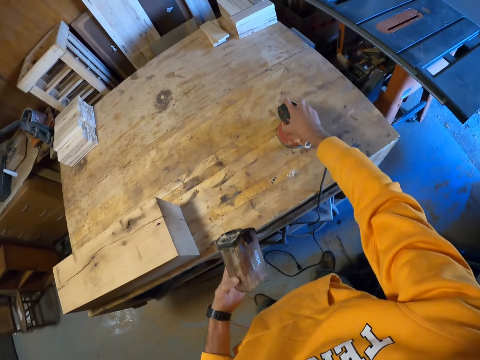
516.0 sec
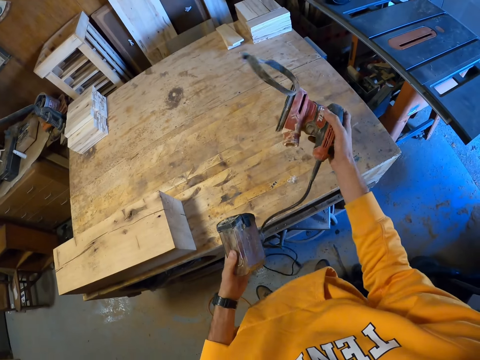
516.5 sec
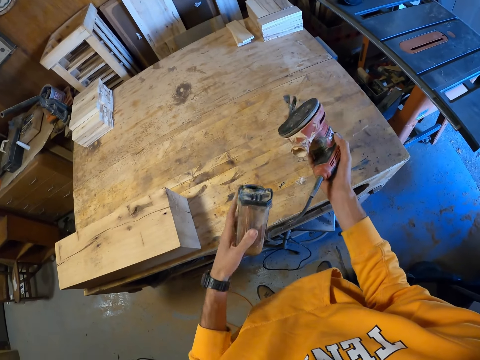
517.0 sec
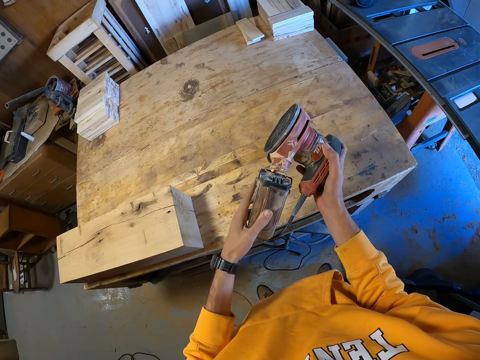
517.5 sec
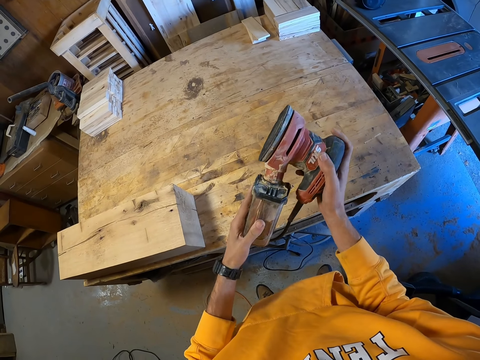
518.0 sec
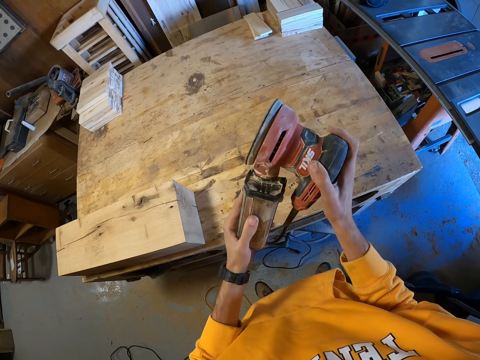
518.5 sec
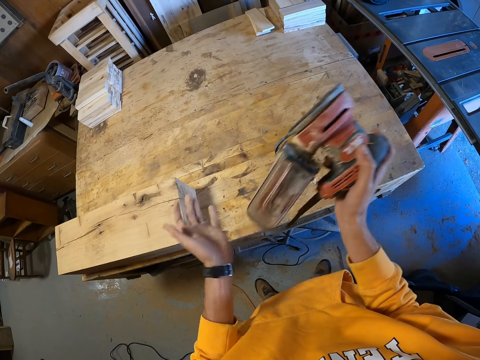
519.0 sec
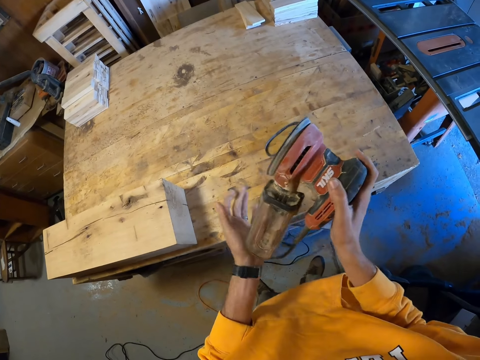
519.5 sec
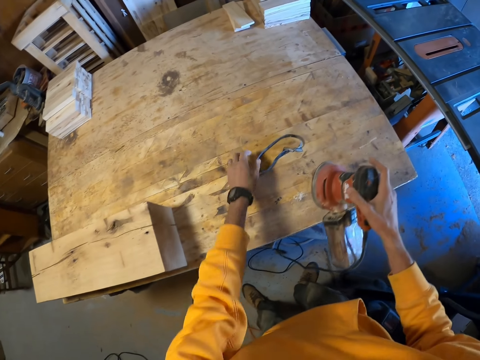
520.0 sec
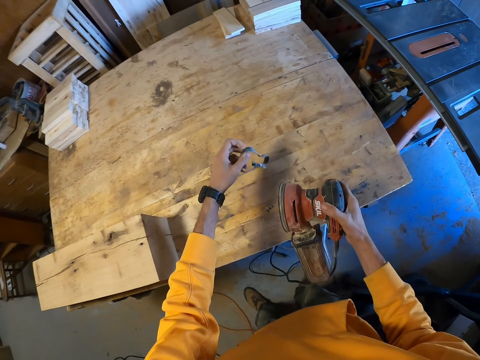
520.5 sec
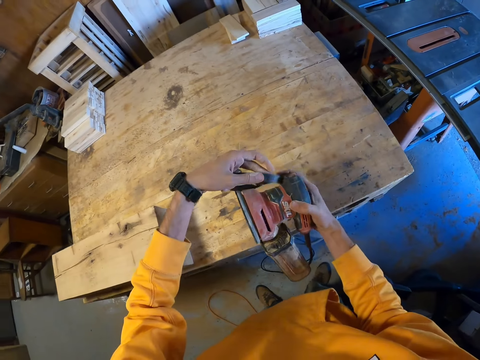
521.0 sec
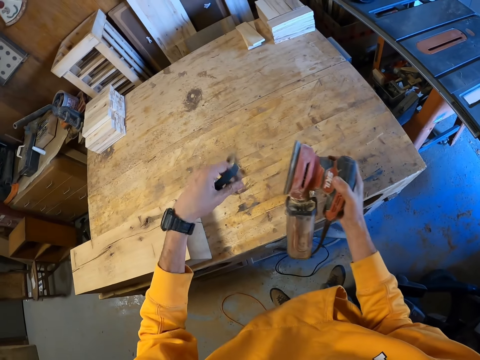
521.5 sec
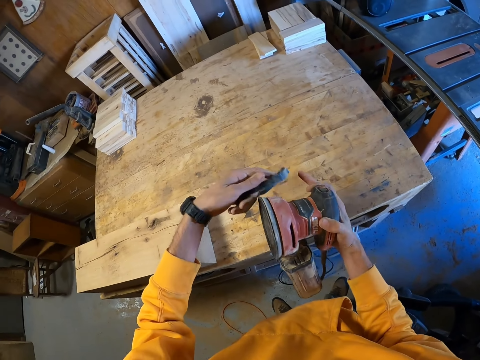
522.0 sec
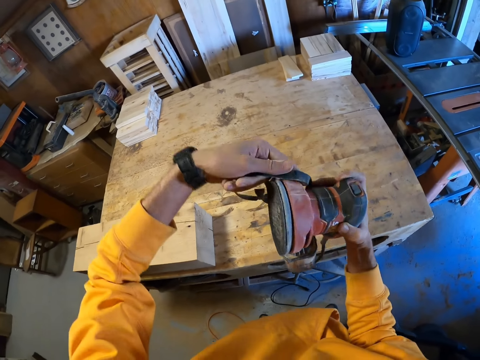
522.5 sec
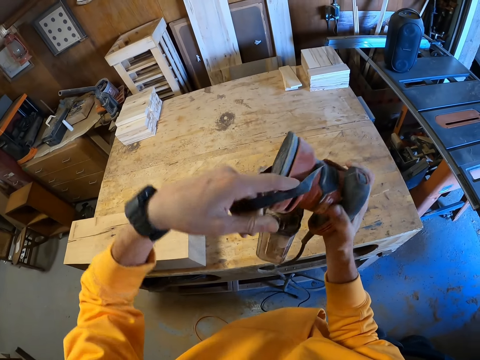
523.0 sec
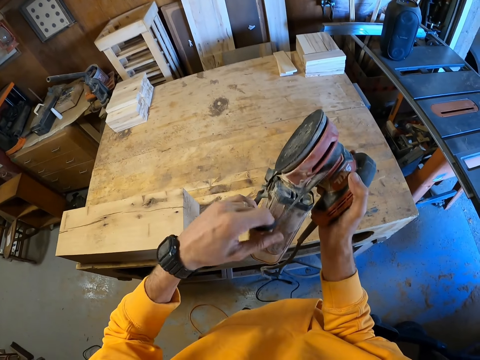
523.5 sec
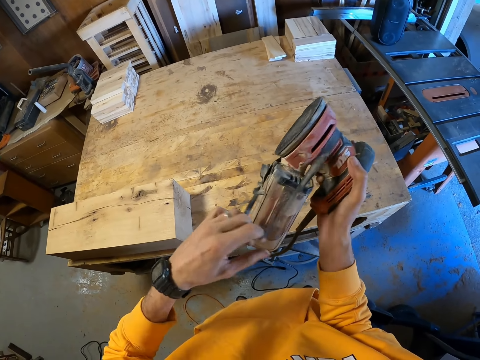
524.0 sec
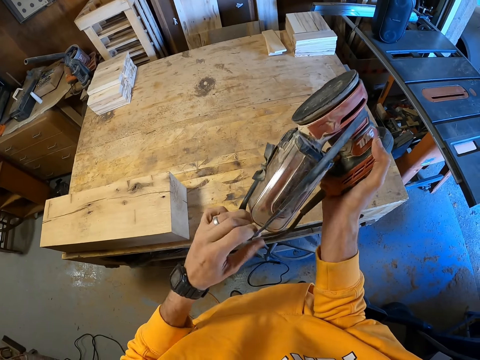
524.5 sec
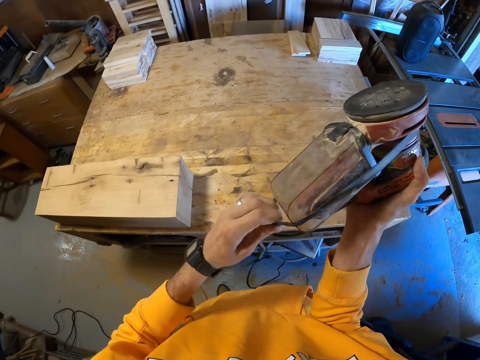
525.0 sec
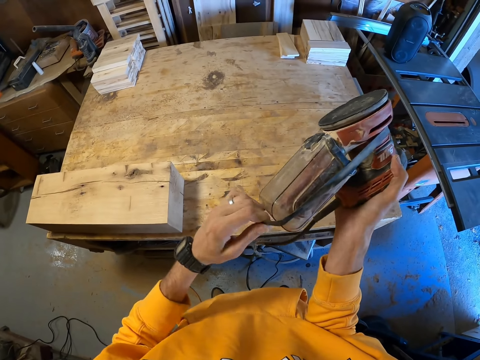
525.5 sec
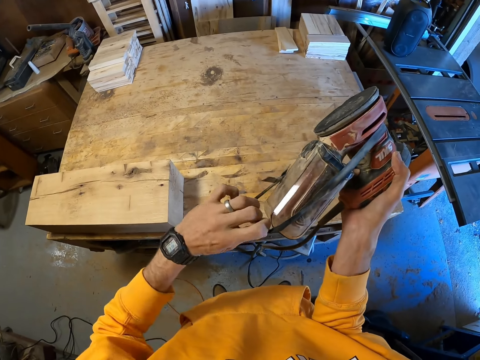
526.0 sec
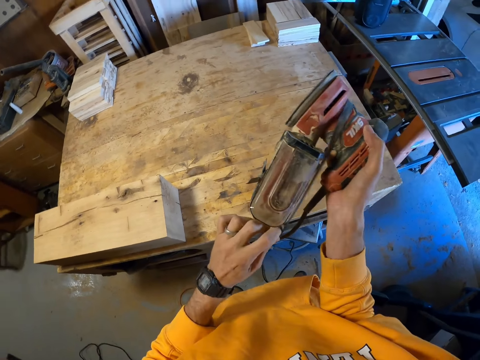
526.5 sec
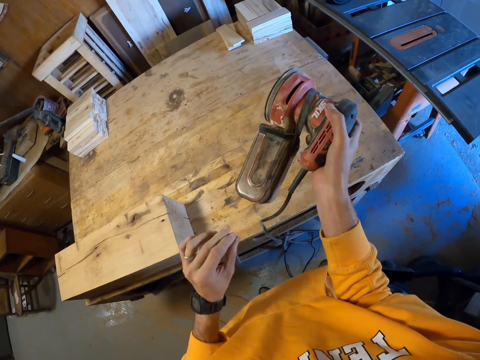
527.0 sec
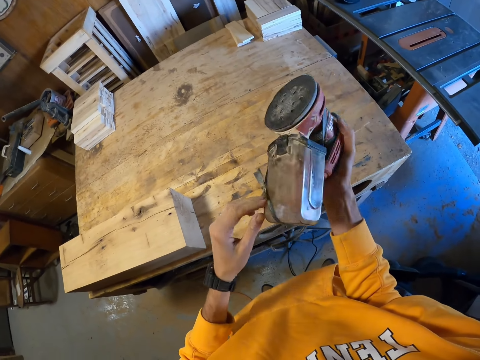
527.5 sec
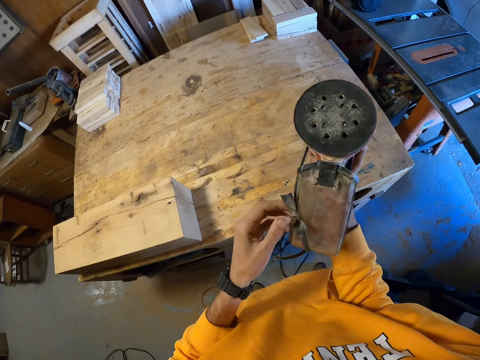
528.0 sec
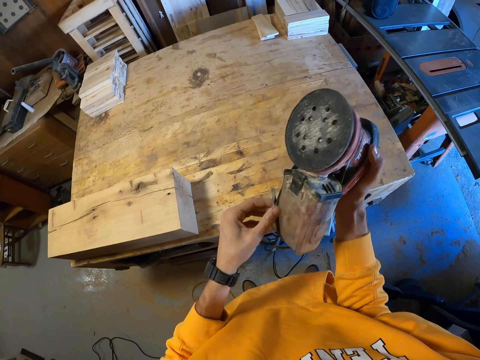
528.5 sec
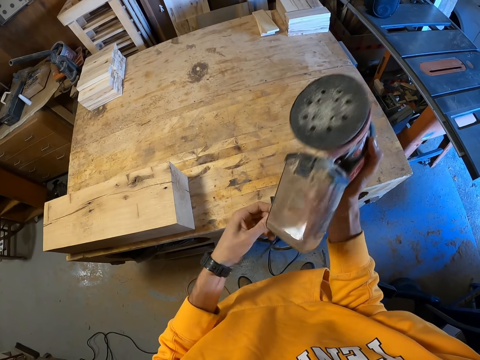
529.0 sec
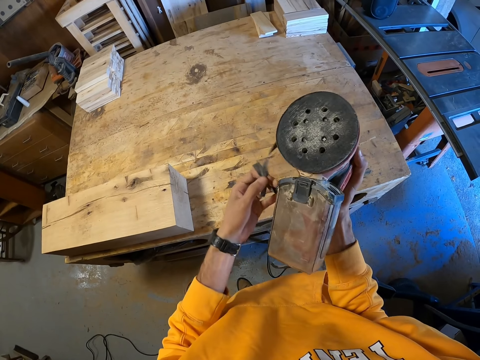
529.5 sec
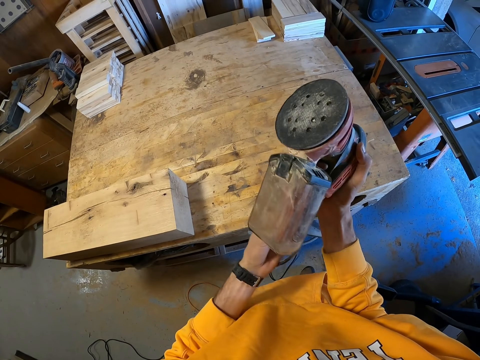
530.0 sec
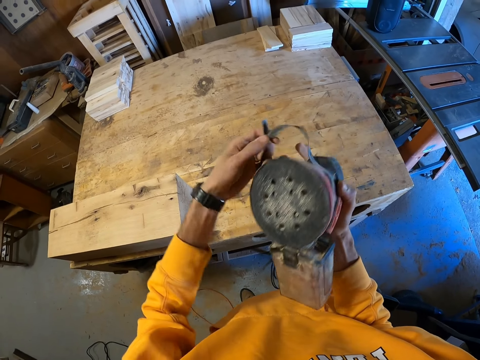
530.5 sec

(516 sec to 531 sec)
The camera wearer picks up the sander machine on the workbench. They attach the sand box to the sander machine. They pick up a rubber from the workbench. They tie the sander. They adjust the rubber around the sander machine.

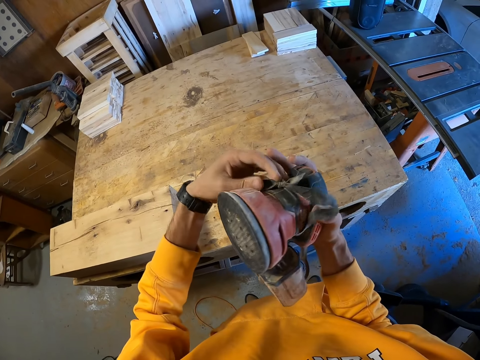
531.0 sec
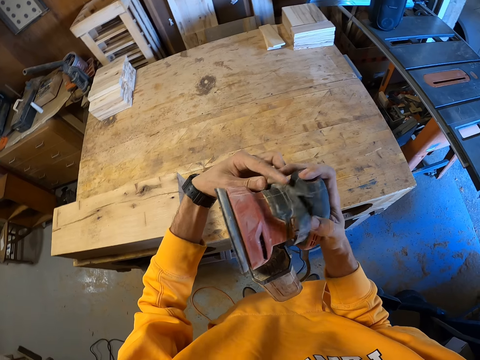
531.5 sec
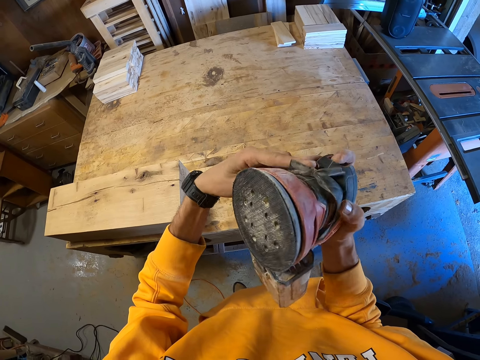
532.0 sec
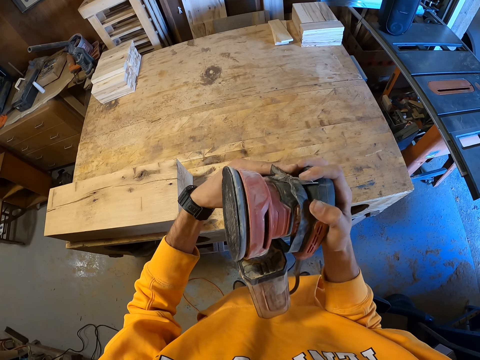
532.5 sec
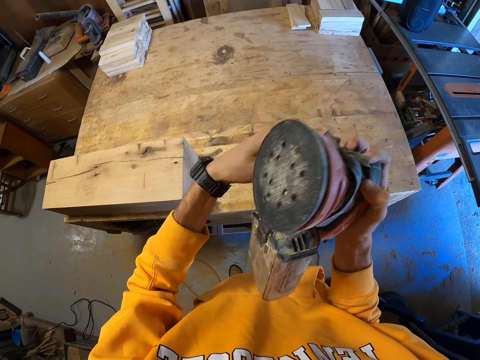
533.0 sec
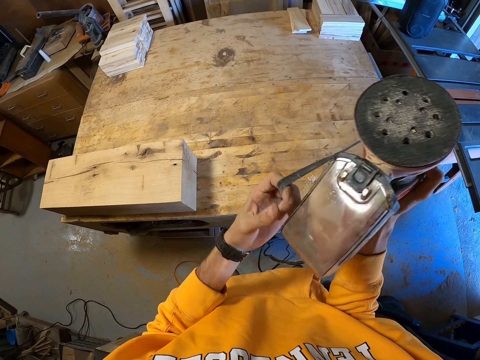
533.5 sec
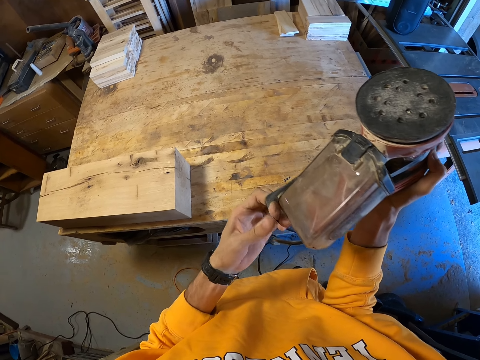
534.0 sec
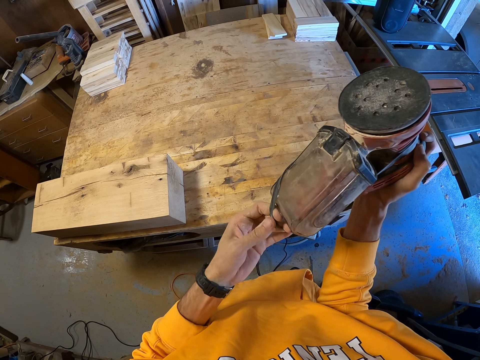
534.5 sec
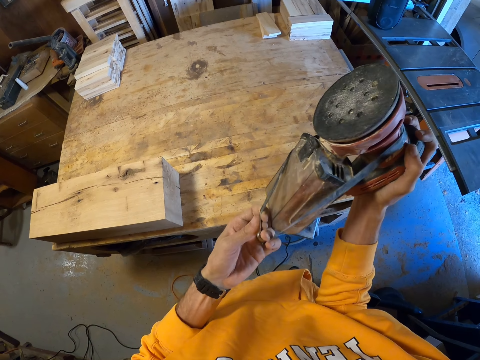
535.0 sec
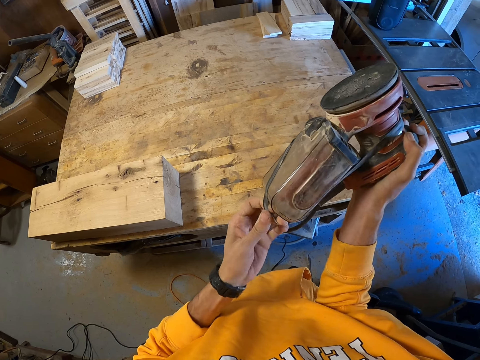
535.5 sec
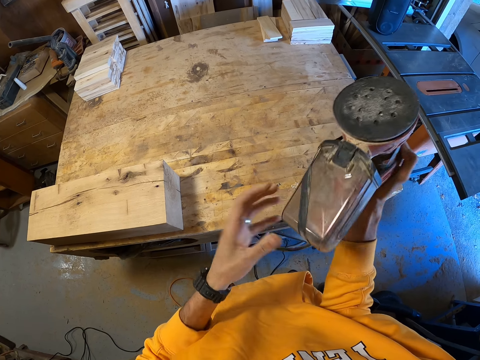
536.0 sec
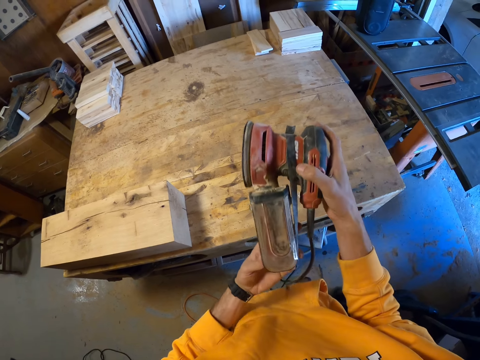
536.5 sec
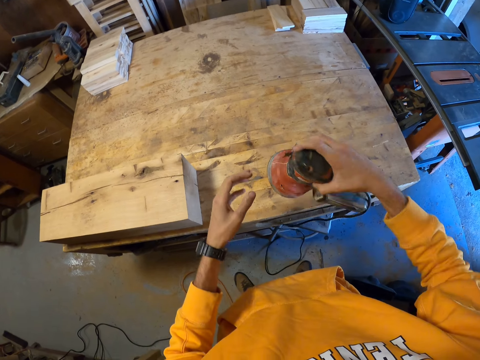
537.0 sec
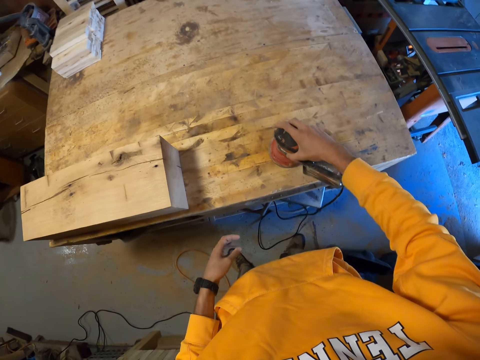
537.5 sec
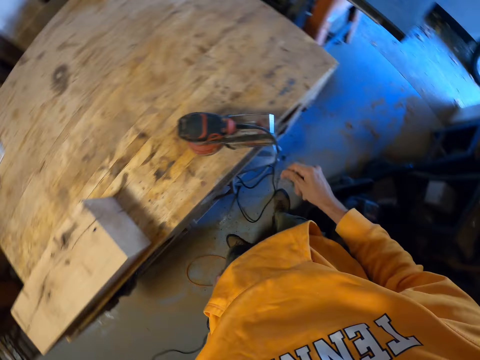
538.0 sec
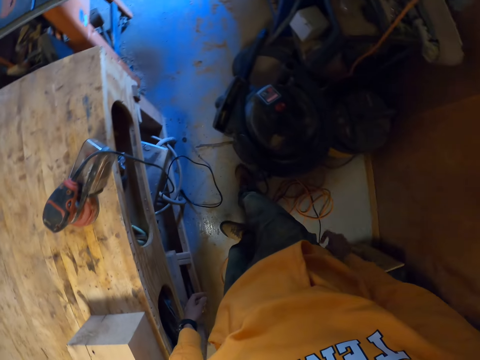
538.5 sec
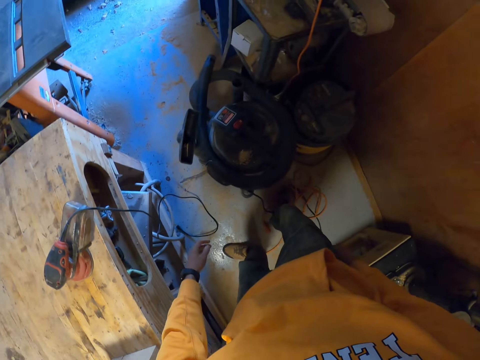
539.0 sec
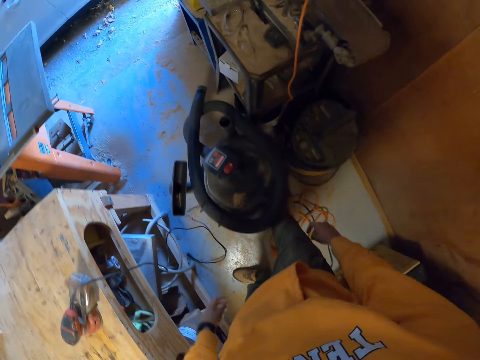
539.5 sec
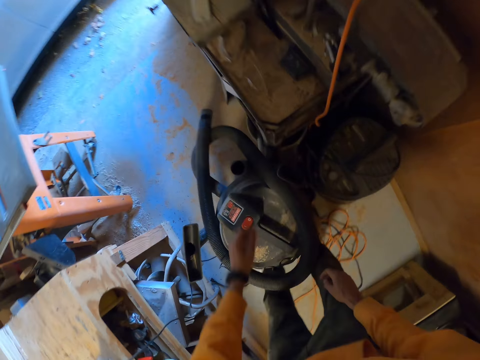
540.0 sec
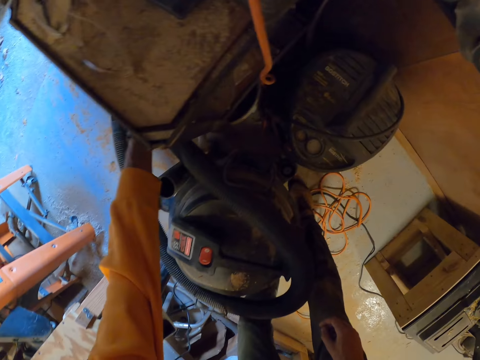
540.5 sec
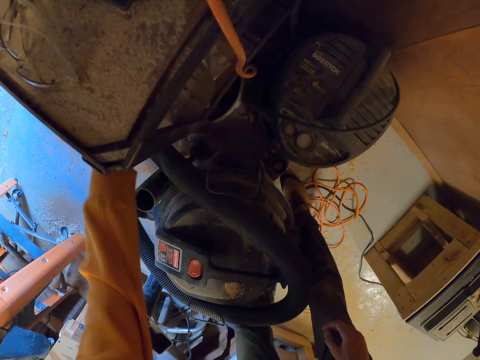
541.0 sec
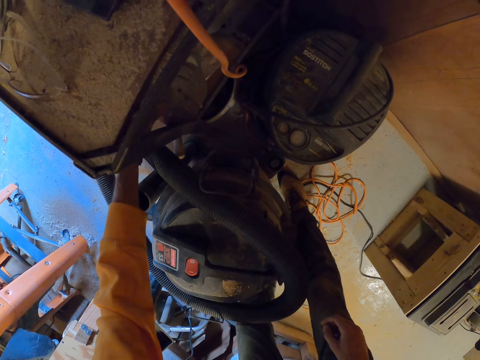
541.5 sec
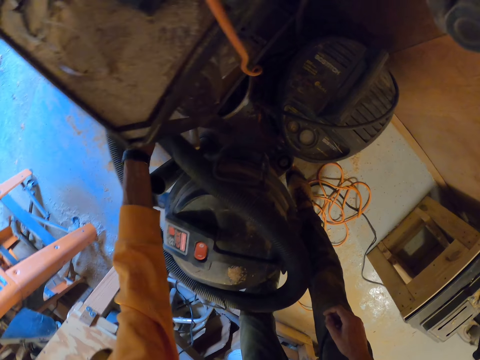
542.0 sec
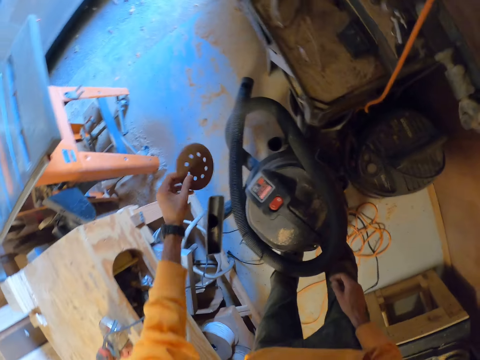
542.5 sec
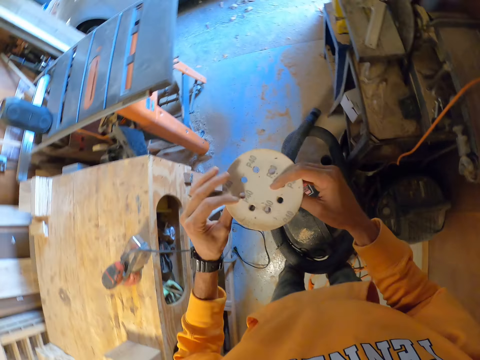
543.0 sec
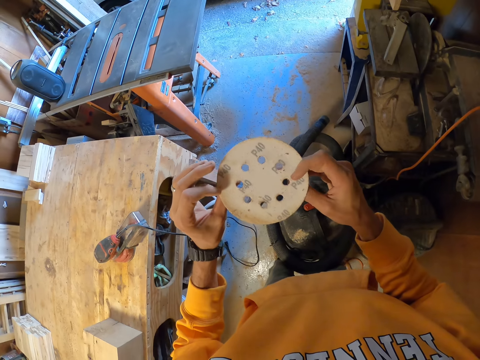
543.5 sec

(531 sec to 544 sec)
The camera wearer drops the sander machine on the table. He stands and bends. He picks out a disk from the shelf. He examines the disk with his hands.
